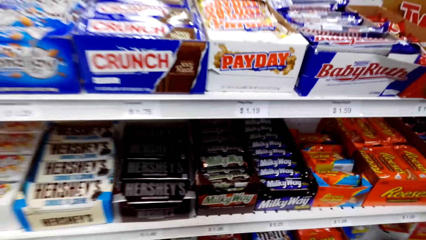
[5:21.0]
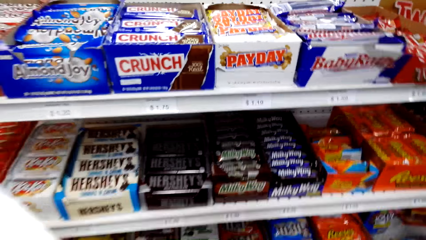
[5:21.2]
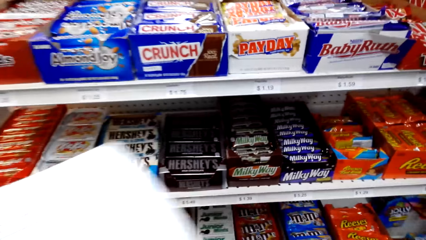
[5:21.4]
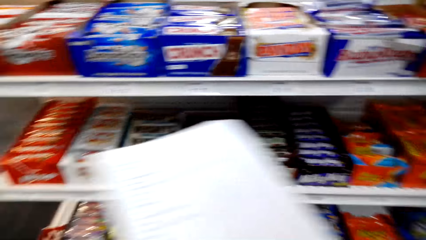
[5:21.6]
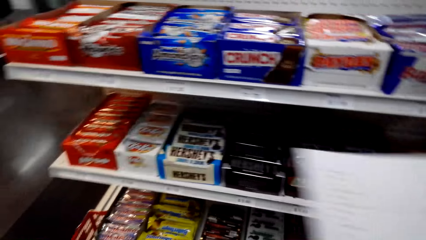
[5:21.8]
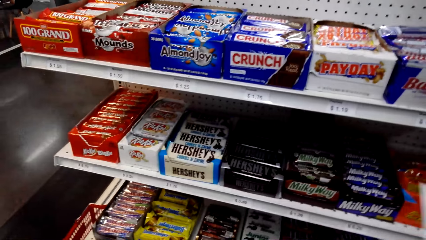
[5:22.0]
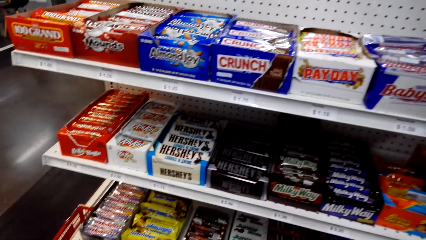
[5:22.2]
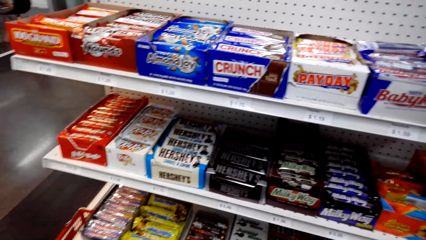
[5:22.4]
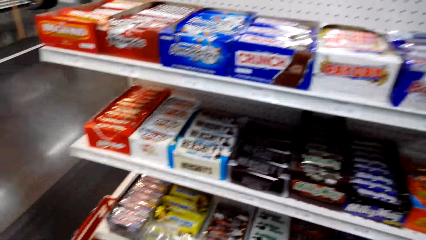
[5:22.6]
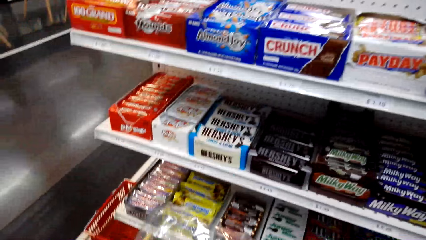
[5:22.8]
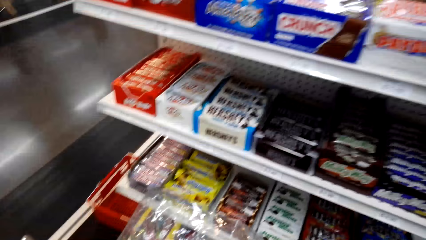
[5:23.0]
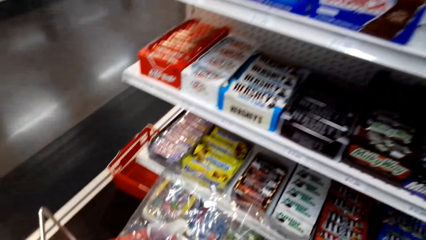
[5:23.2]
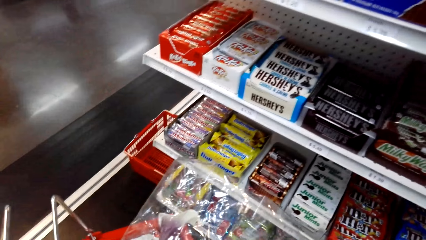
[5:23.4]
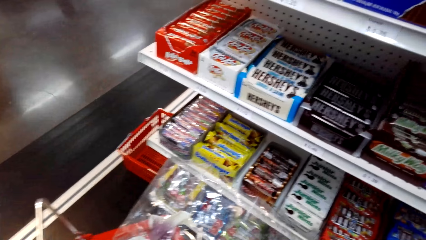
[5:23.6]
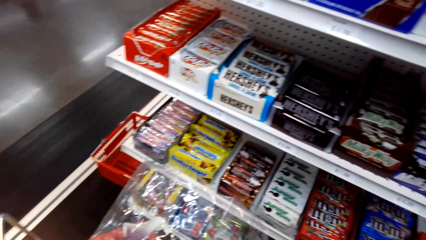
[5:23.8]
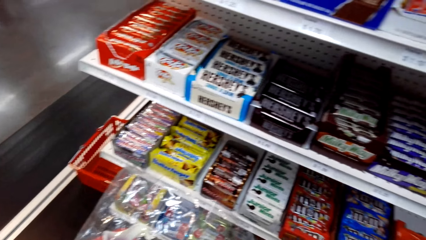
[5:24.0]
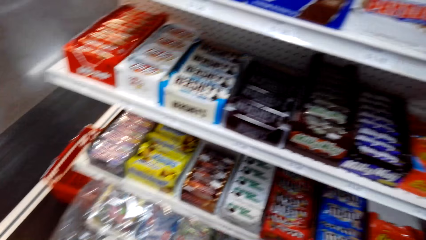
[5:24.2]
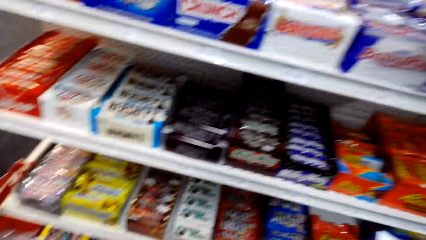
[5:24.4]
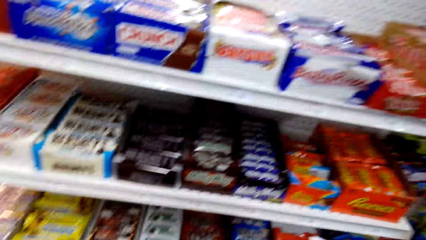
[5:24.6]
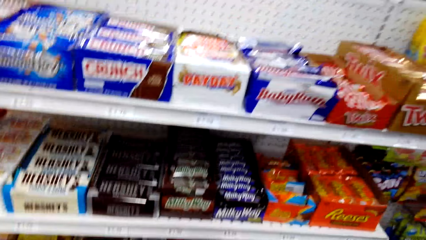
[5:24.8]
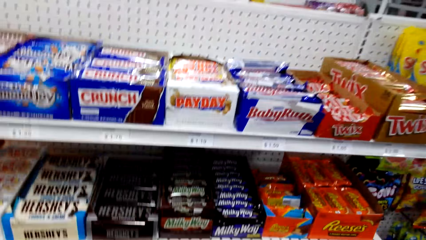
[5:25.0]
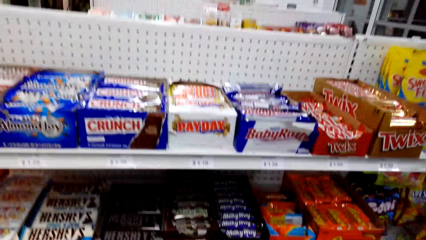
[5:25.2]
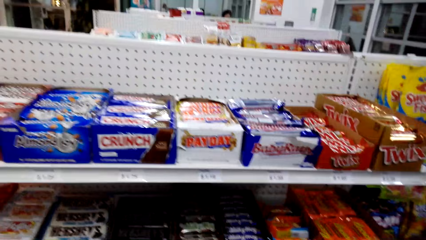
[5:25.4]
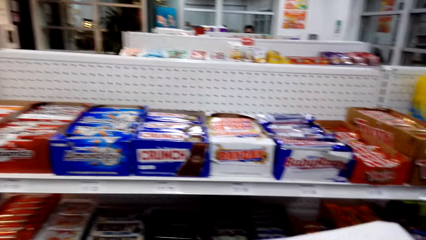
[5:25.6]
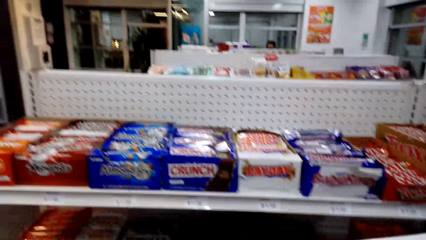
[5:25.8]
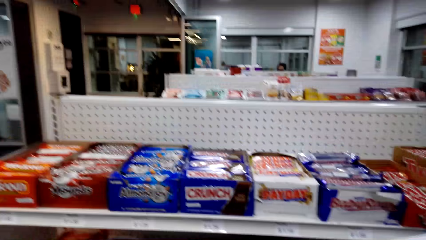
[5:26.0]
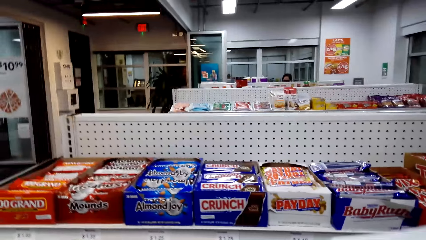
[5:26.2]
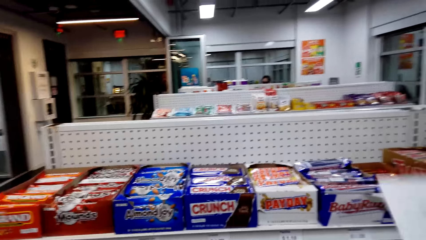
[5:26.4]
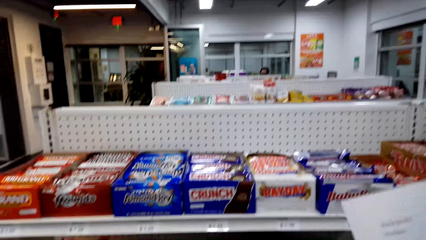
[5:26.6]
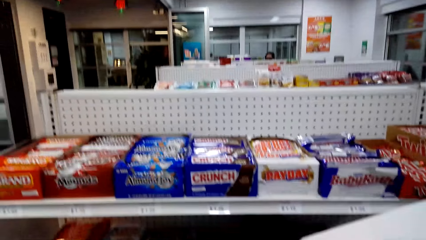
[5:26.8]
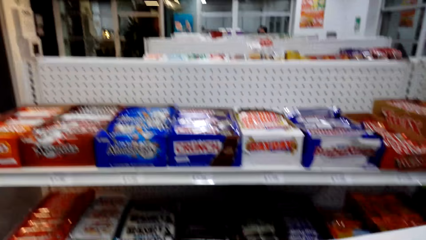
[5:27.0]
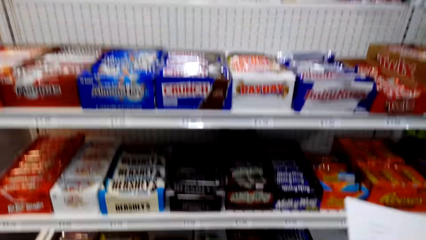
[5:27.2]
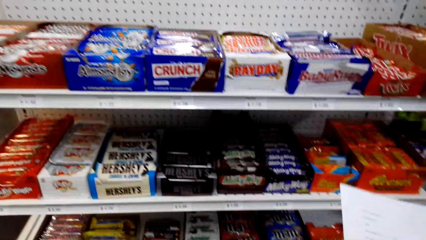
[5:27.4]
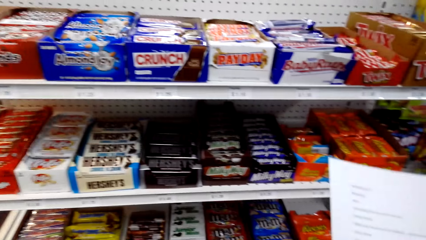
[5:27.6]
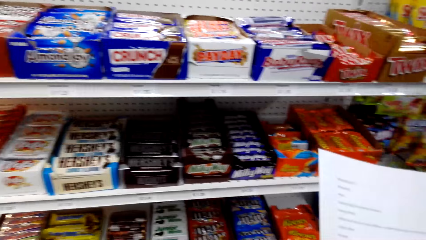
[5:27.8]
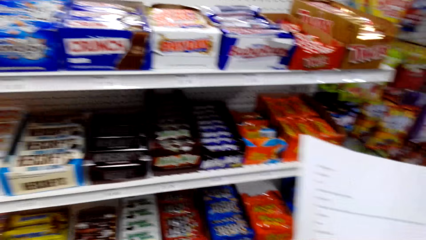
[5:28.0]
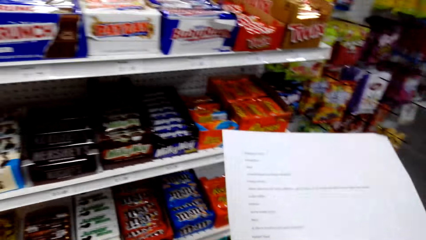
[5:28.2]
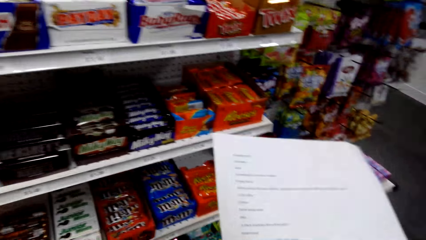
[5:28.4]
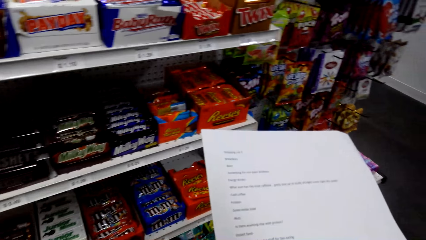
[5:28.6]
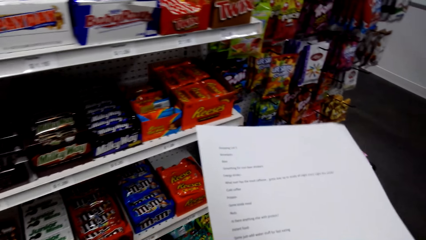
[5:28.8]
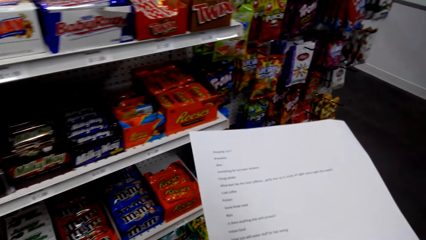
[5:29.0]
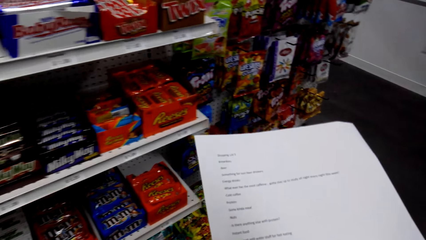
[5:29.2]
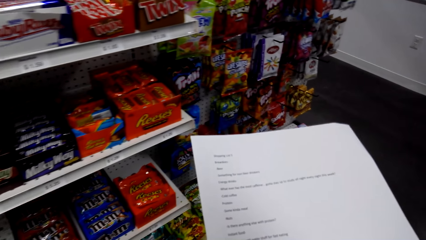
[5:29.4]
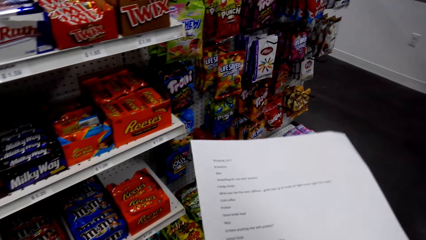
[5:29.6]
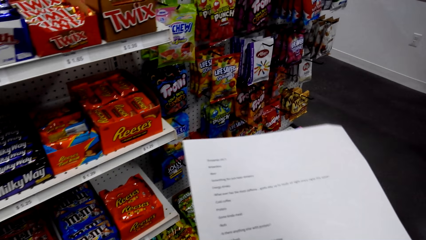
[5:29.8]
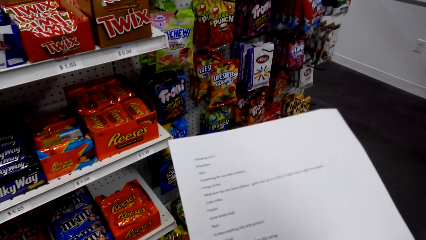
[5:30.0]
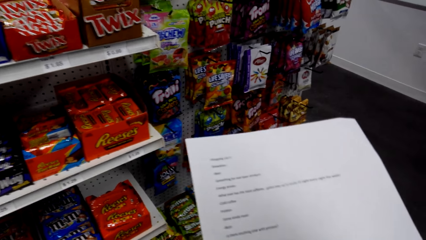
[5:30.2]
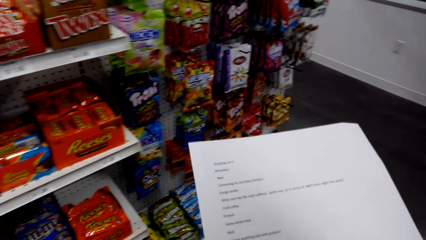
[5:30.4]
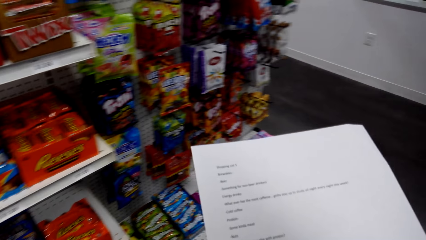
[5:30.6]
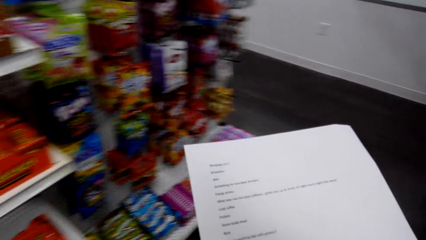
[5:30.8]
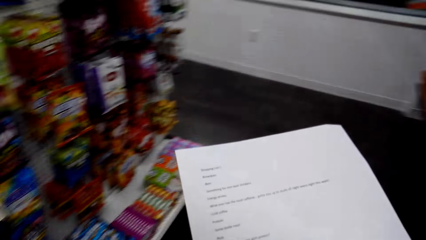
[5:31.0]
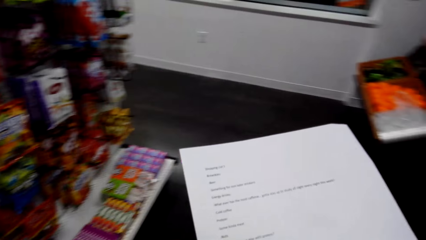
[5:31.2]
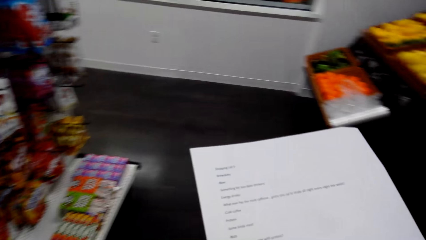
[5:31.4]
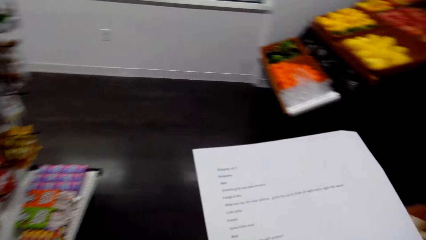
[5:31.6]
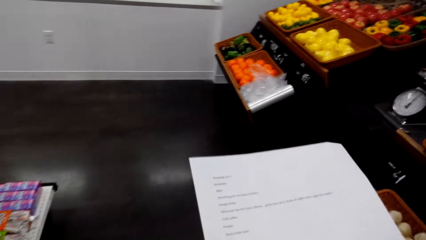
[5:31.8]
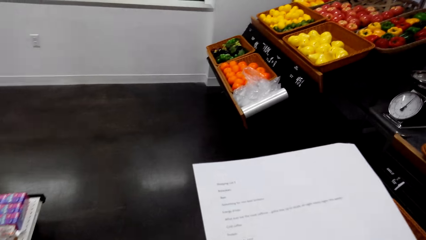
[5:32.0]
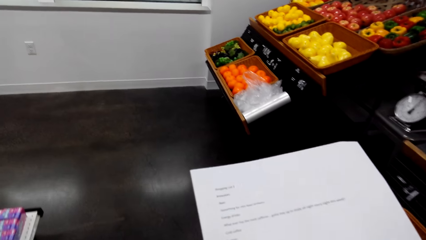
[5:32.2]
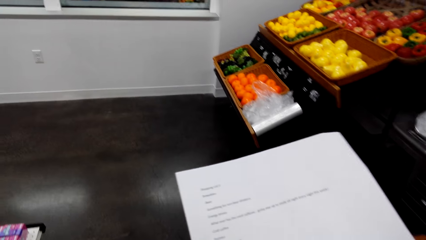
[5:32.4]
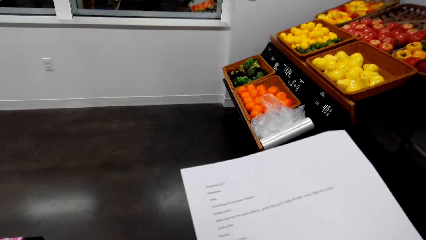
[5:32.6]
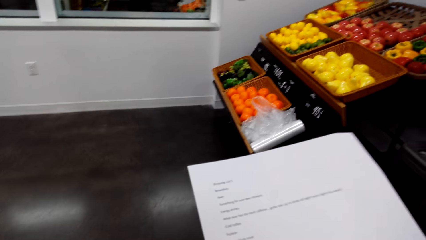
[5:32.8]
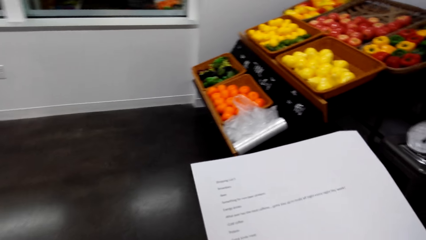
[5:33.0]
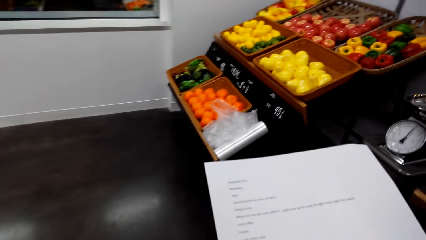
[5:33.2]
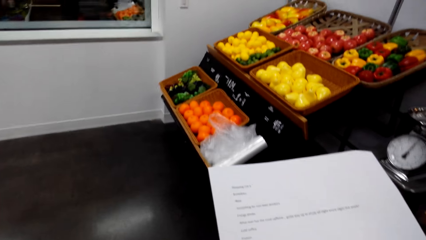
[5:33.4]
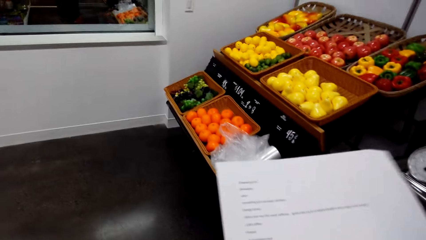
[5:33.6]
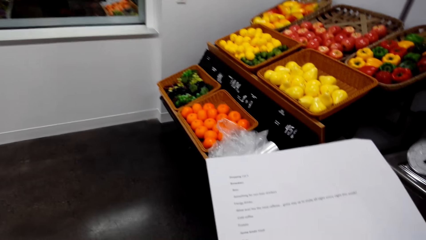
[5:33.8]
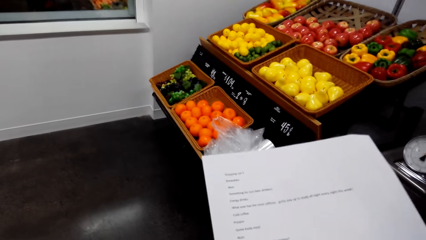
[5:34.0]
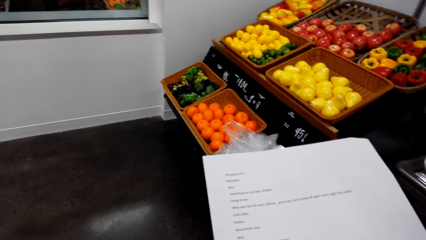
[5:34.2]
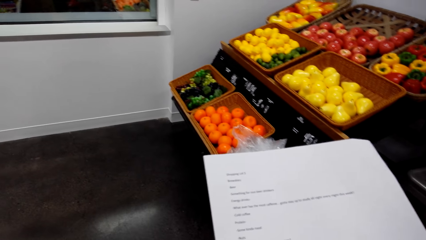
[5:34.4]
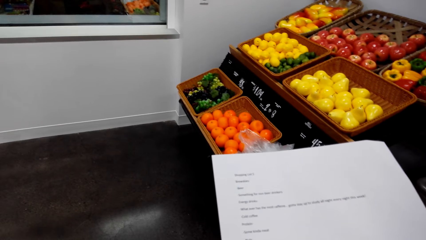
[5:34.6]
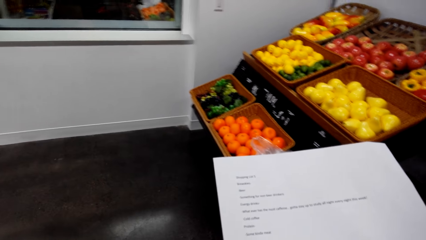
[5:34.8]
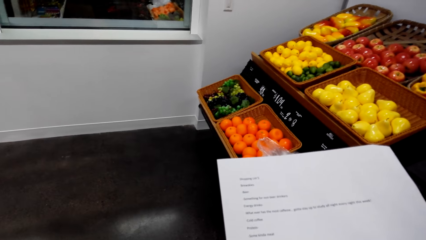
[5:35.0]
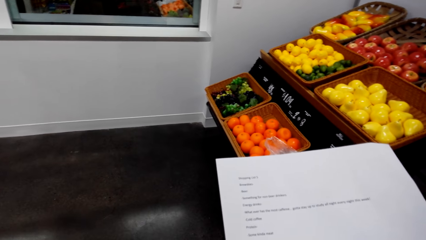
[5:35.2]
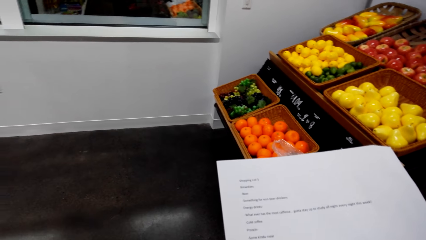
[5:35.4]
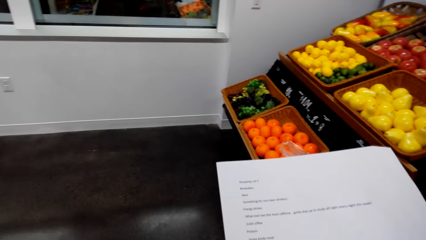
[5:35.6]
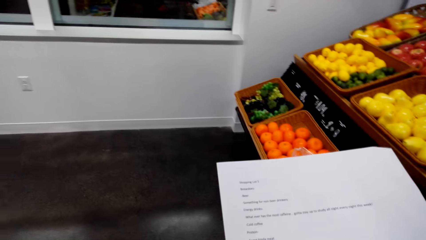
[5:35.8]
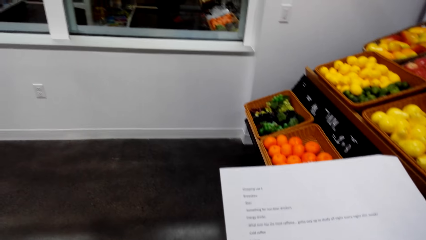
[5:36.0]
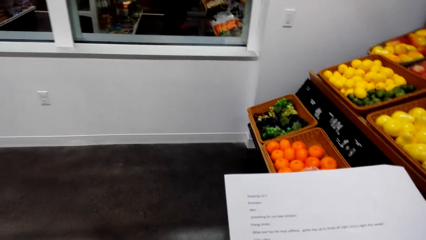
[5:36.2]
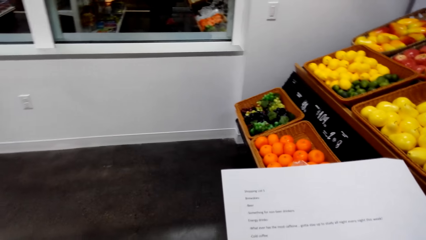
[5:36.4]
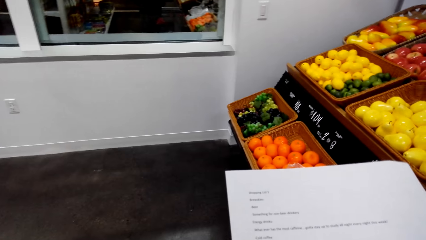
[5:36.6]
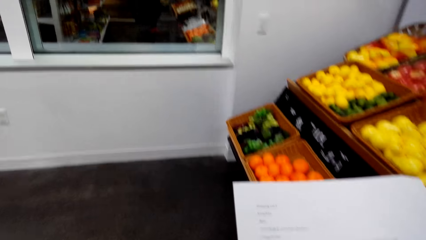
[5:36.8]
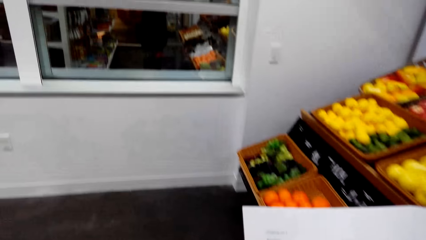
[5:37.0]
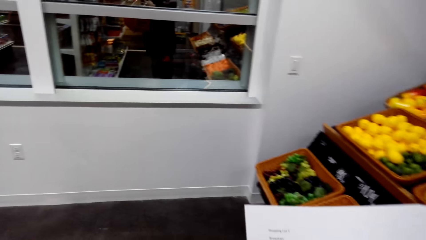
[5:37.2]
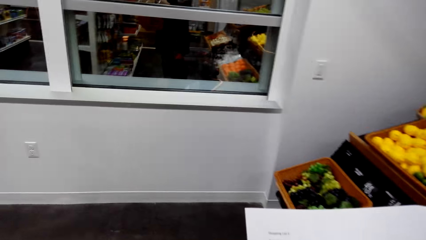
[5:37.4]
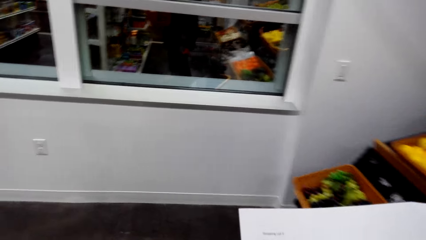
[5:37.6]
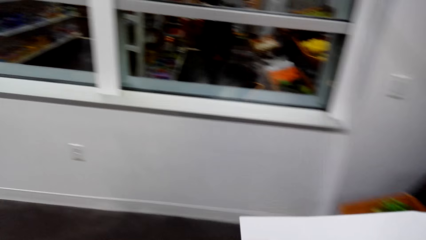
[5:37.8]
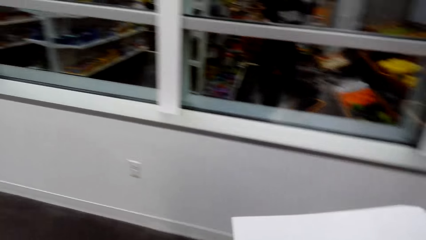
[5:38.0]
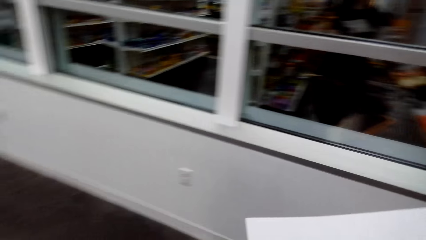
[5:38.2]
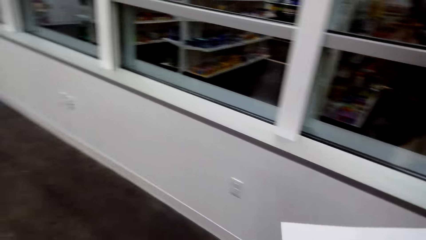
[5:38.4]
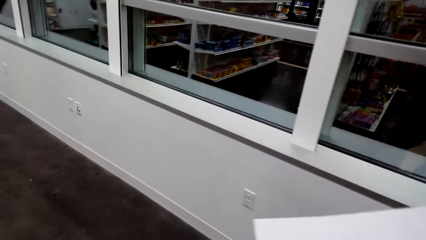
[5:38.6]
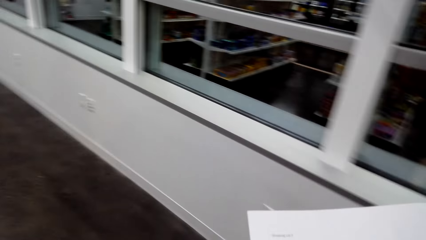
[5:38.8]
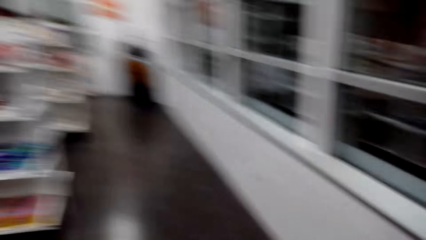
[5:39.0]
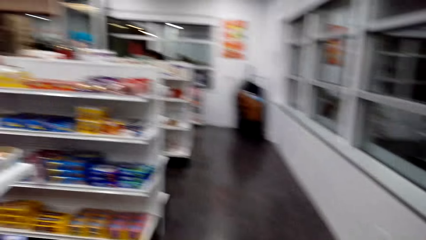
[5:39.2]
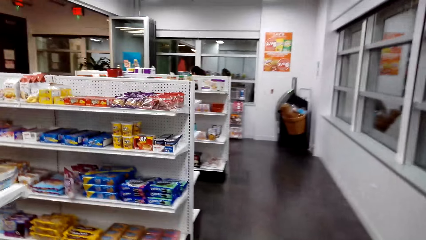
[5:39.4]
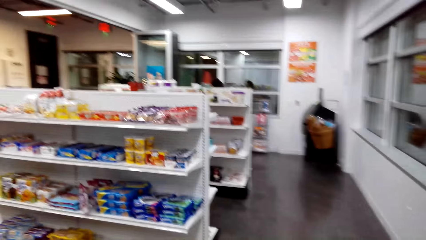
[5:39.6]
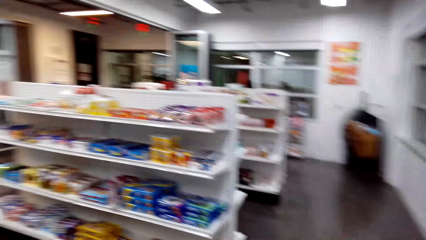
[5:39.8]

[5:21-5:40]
The camera wearer holds a paper. They adjust the list paper in the hands. They view the list paper. They walk around in the supermarket.
